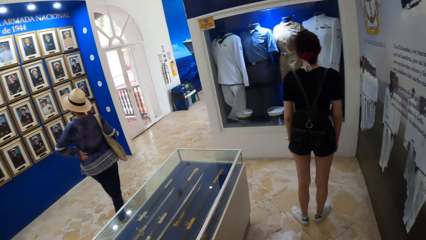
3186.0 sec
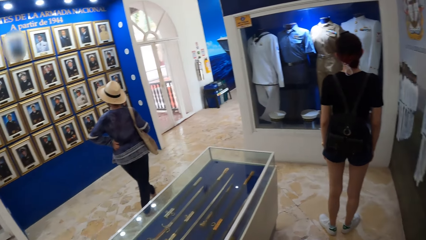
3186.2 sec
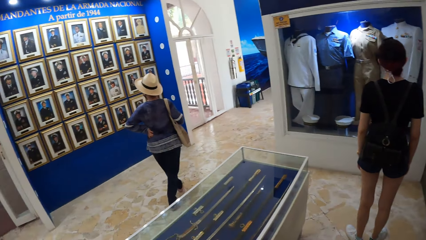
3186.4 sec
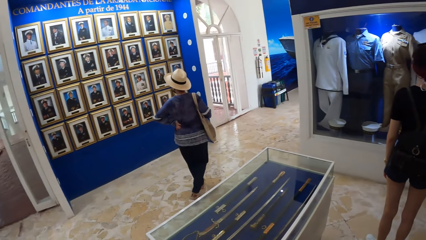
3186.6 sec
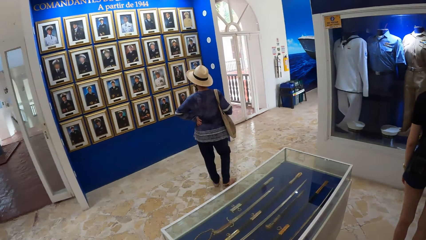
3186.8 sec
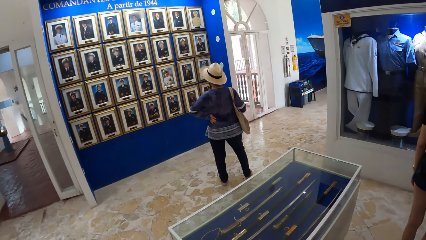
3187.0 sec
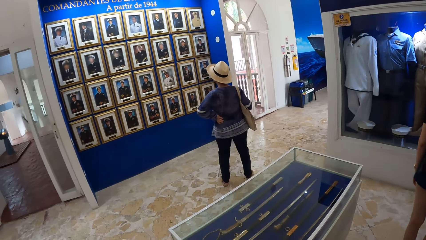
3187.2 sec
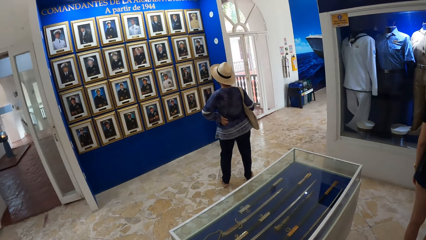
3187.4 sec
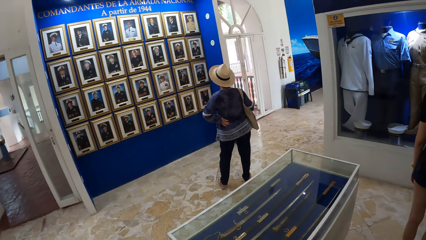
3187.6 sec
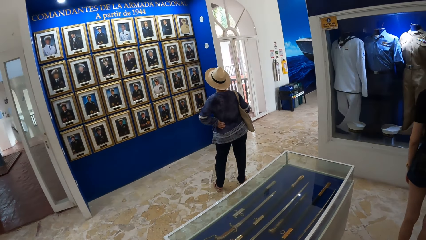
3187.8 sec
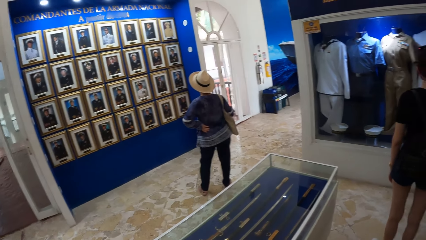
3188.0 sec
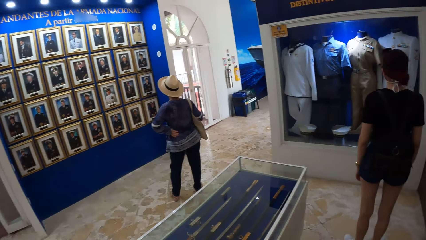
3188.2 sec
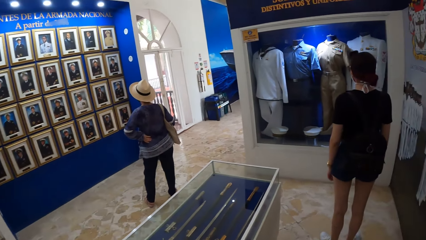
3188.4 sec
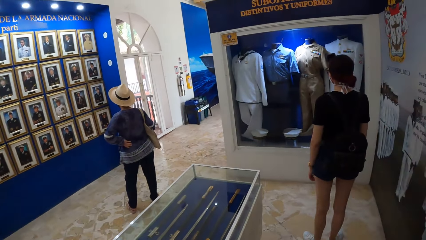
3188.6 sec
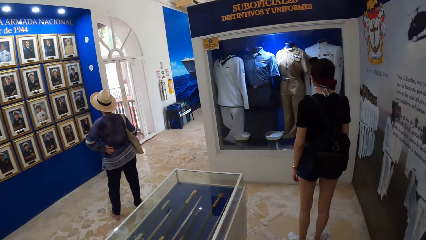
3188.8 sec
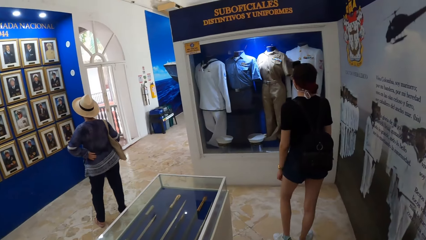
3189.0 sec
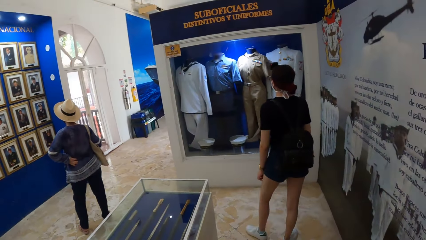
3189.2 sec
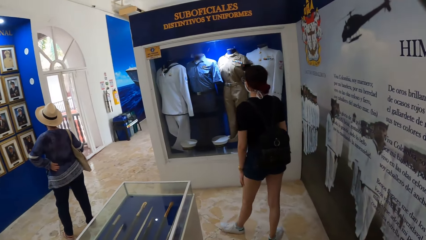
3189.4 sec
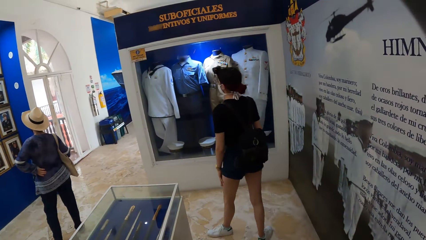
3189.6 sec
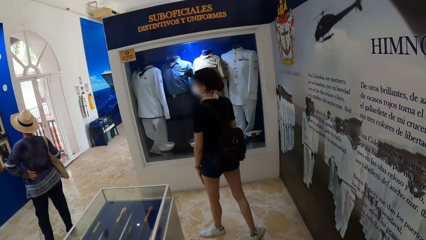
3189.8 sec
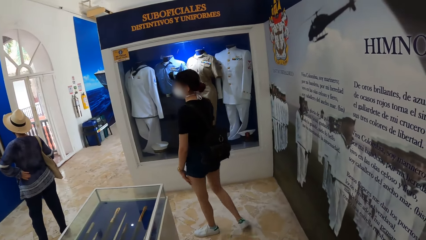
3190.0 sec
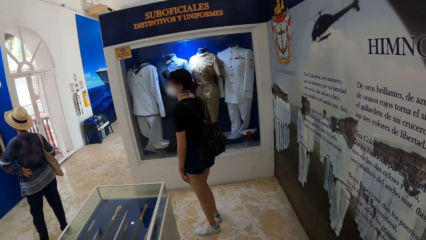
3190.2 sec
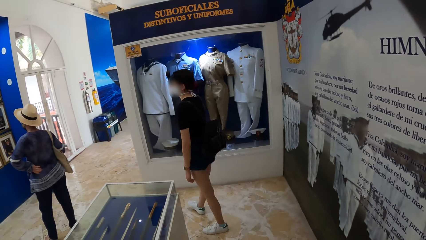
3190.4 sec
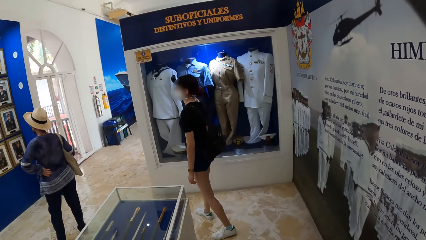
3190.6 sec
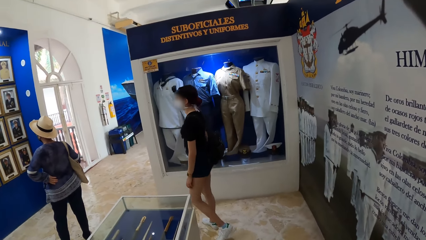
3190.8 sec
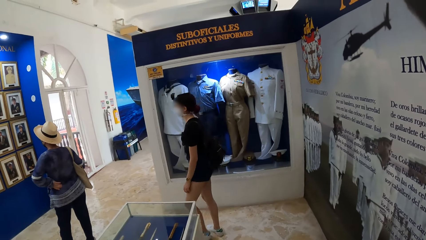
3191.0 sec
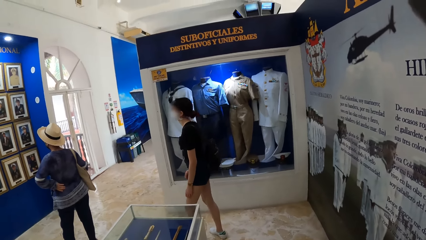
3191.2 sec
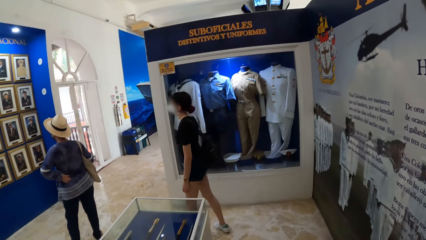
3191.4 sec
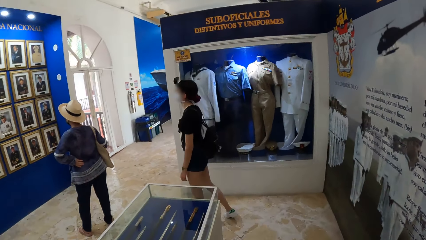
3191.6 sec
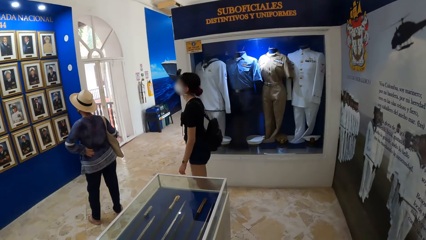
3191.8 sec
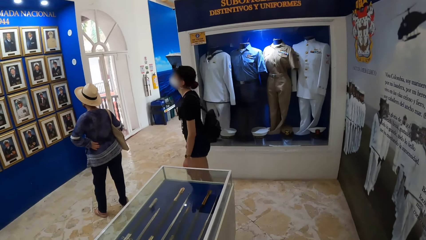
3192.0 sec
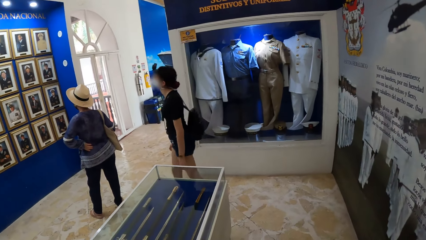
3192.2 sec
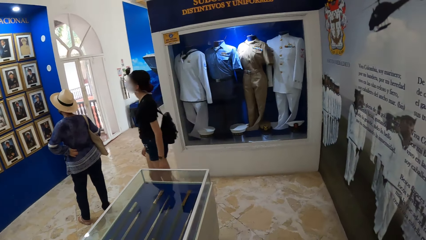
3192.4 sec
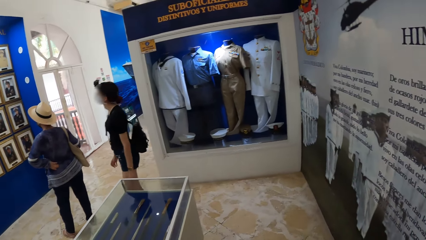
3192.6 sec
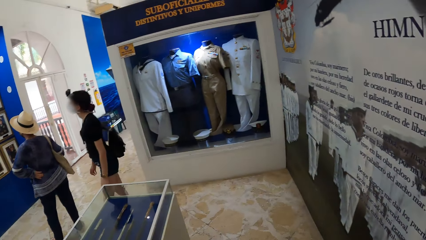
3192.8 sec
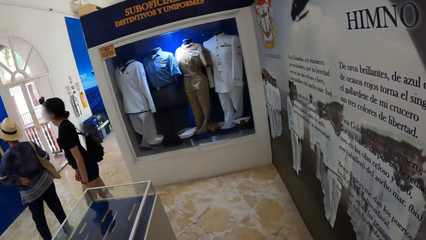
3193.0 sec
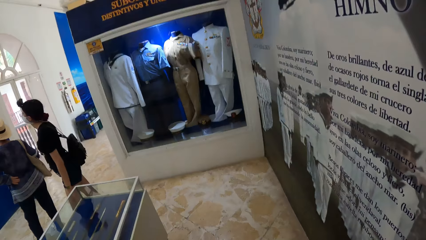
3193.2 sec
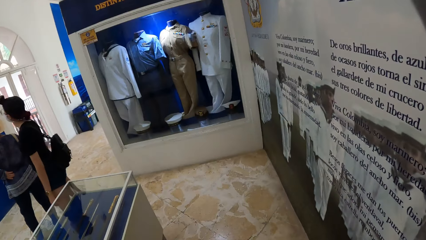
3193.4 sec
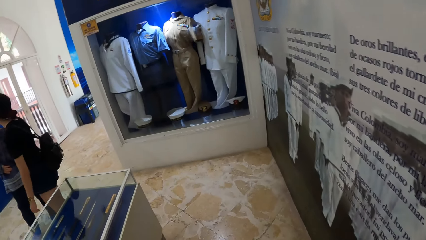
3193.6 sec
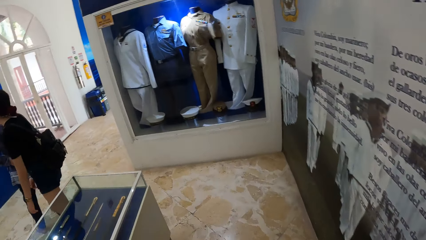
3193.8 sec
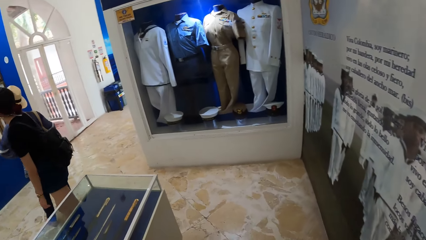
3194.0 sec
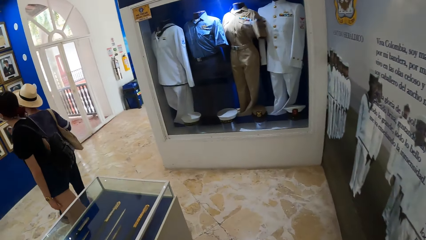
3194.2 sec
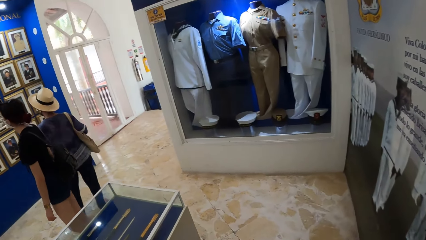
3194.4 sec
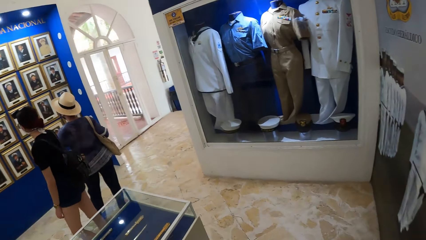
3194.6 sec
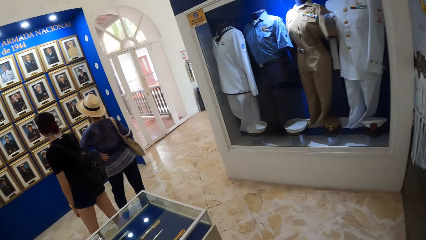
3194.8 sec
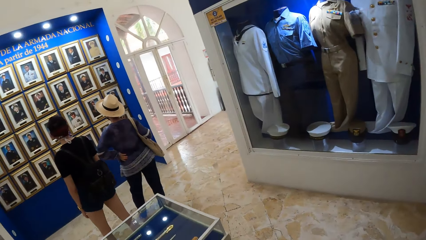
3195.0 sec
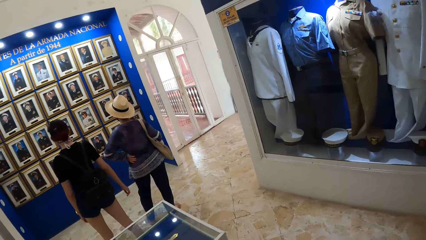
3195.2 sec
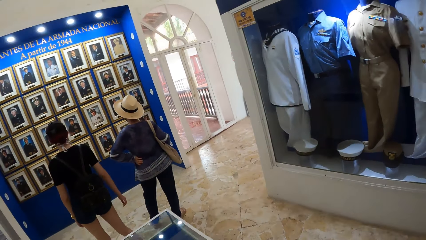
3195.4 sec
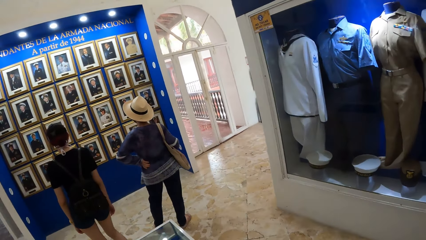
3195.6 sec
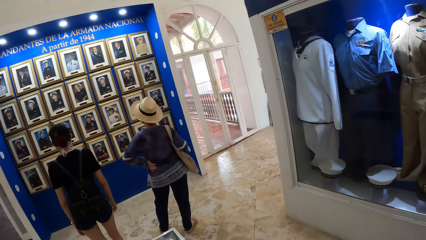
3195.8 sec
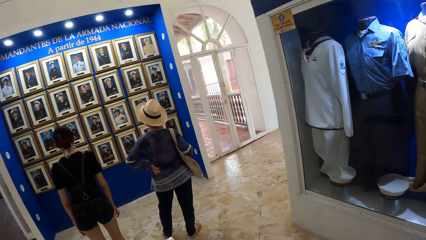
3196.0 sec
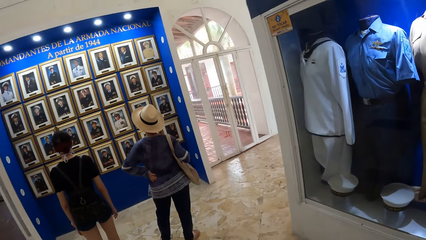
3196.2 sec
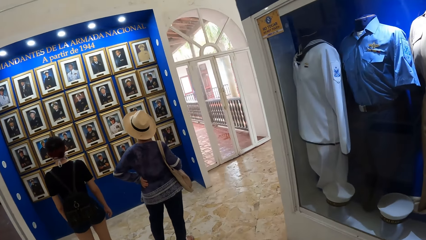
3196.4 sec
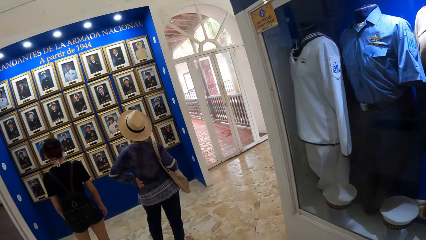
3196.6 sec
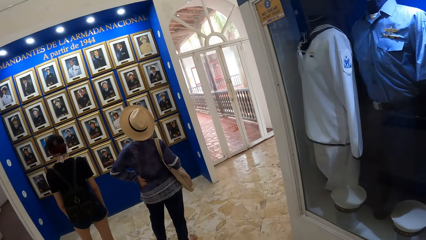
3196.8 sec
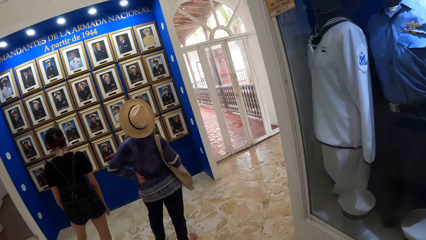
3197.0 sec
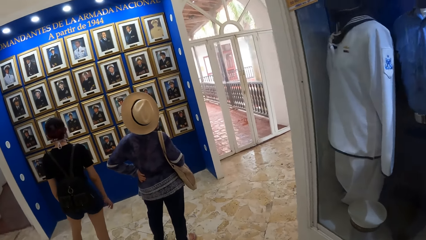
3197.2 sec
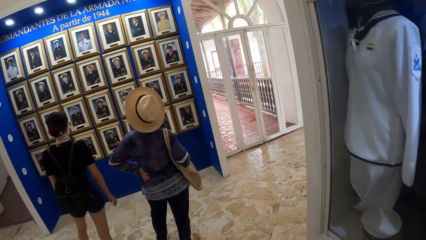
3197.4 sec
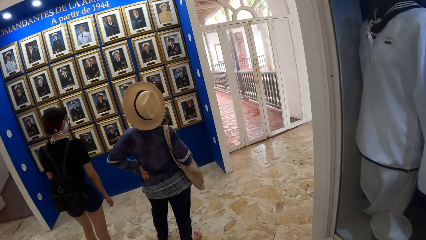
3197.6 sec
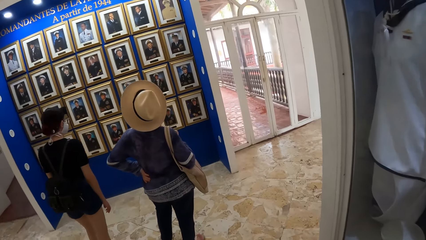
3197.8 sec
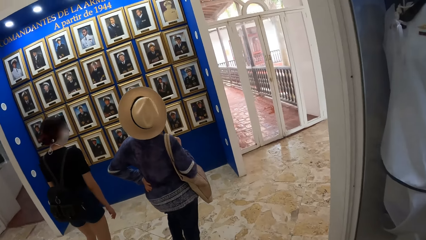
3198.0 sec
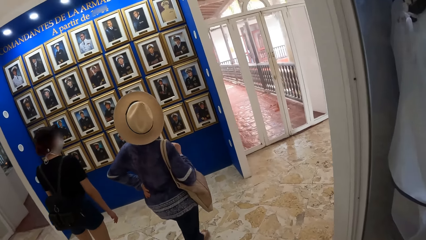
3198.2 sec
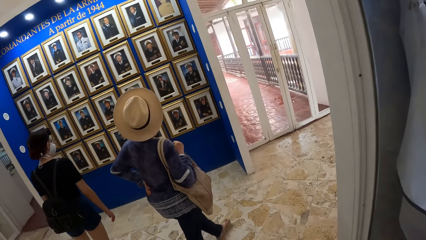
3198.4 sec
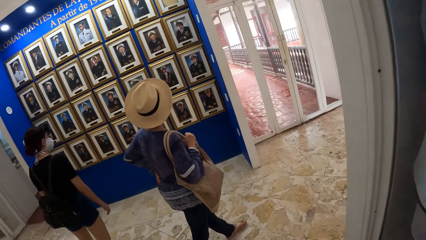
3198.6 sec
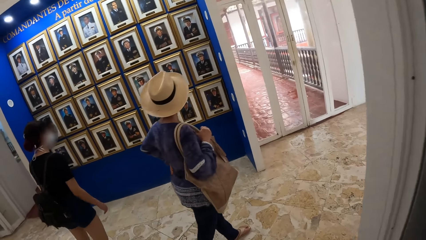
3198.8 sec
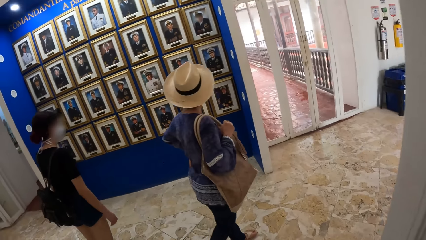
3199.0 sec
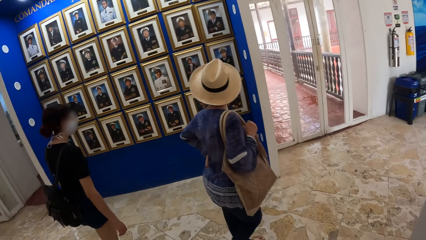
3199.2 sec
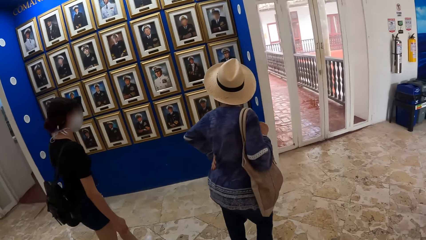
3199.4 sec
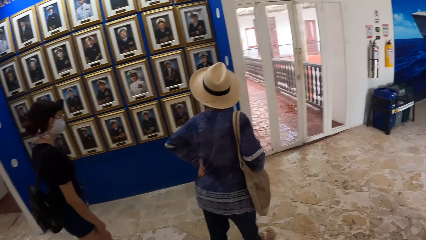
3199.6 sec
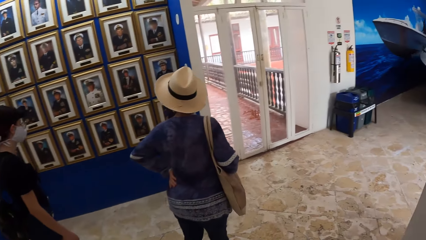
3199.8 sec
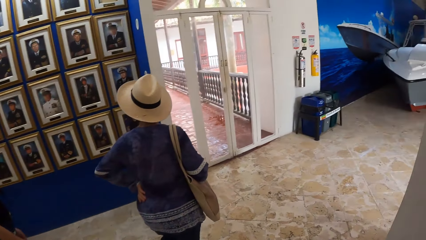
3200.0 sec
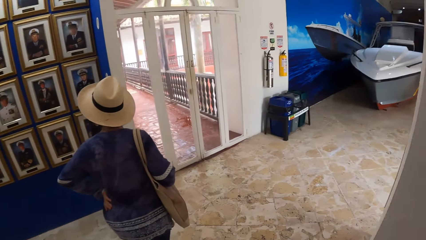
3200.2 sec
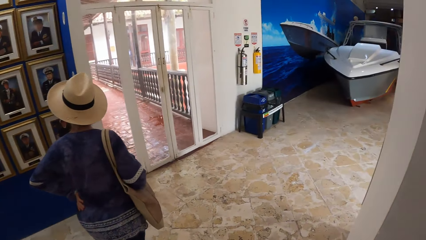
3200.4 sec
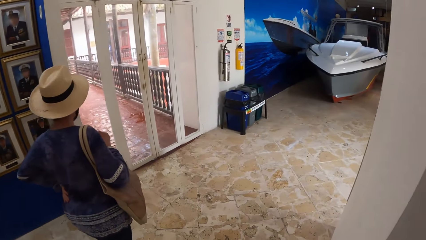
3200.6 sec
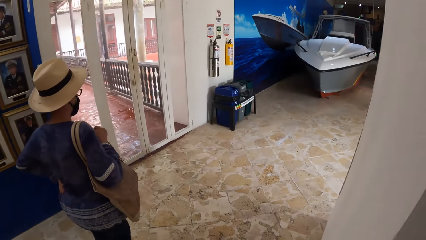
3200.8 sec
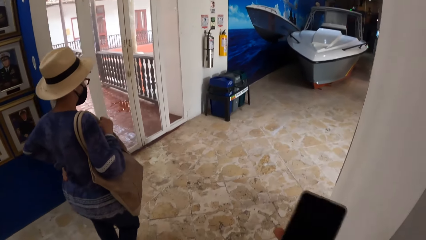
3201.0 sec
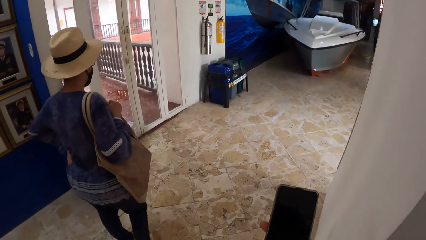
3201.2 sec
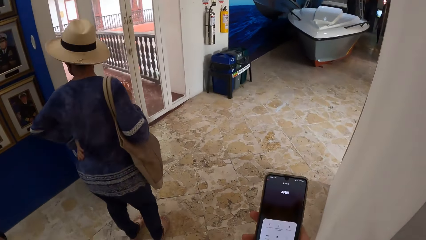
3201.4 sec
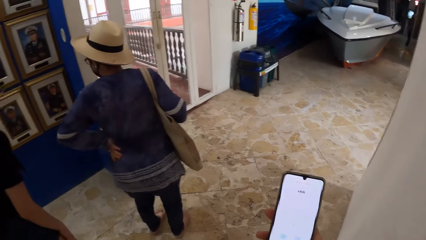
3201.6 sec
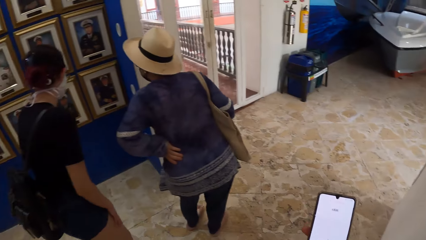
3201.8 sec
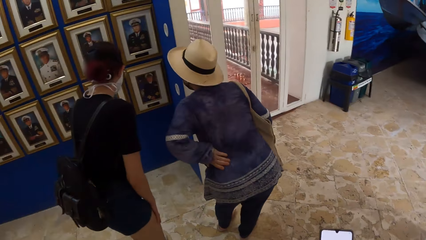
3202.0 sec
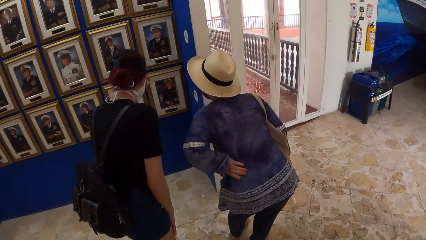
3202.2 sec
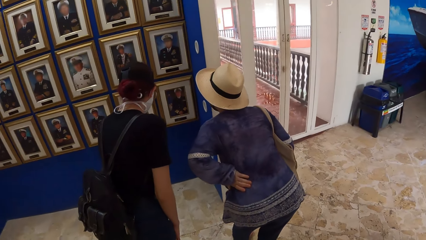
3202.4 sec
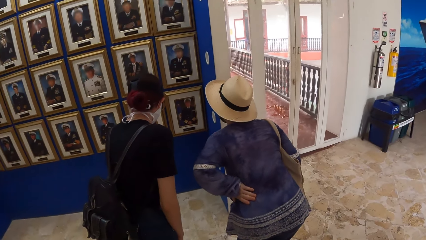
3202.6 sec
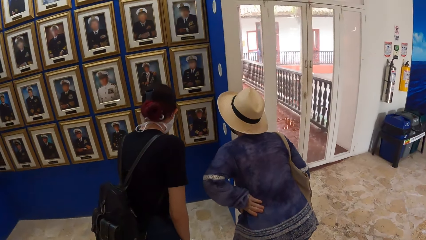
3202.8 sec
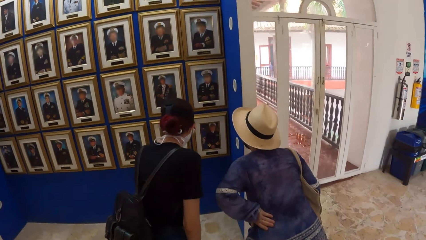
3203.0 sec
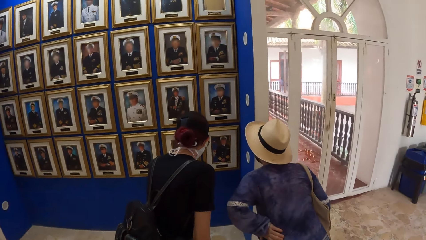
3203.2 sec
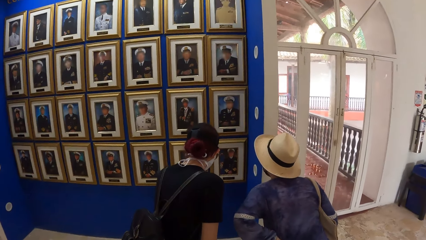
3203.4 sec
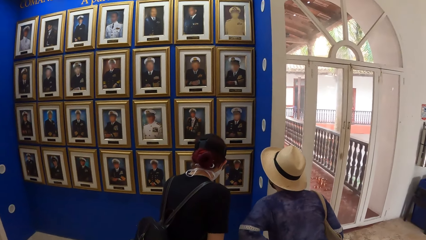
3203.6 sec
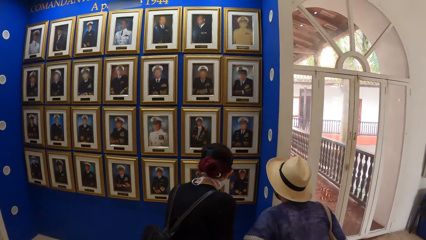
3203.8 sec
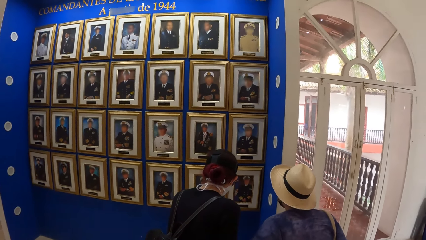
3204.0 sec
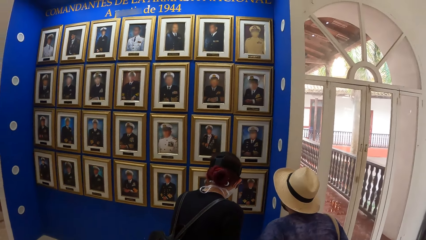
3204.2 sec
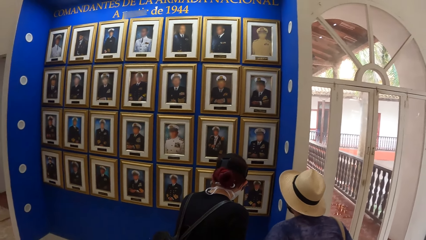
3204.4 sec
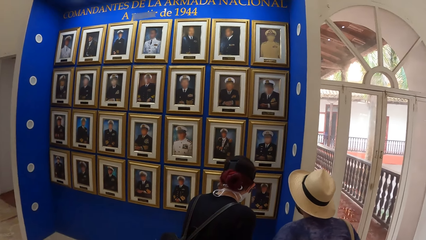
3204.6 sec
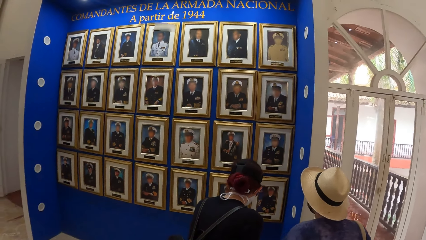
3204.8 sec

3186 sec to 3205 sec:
A lady looks at pictures. Another lady moves around. The camera wearer walks around. The other lady moves around. The first lady moves around. The camera wearer operates the mobile phone with his right hand. The other lady stares at the picture. The first lady looks at the picture.
